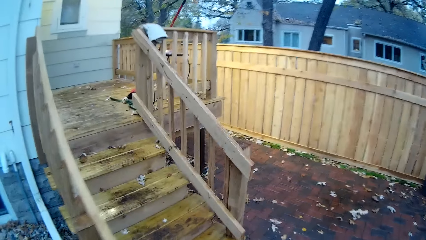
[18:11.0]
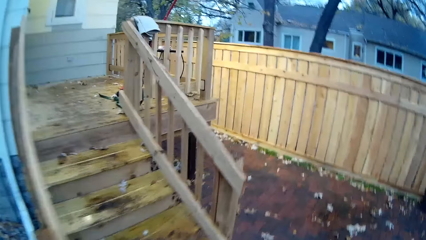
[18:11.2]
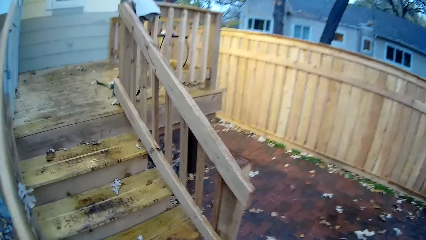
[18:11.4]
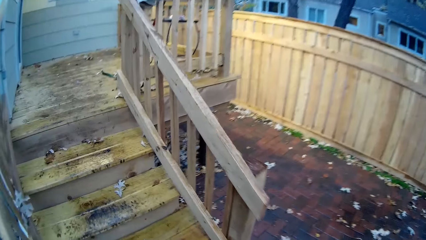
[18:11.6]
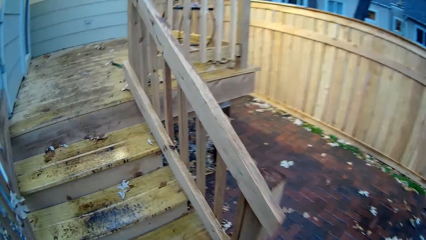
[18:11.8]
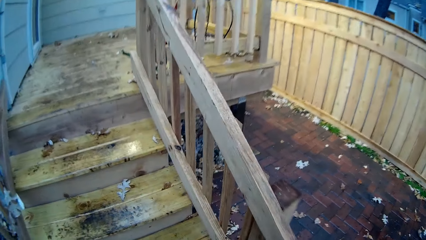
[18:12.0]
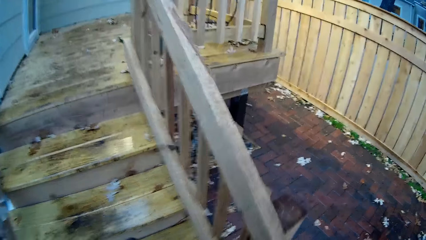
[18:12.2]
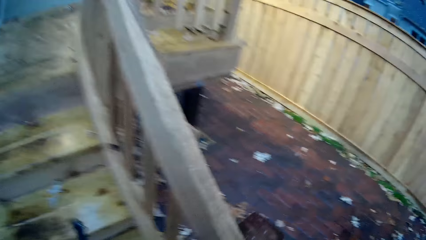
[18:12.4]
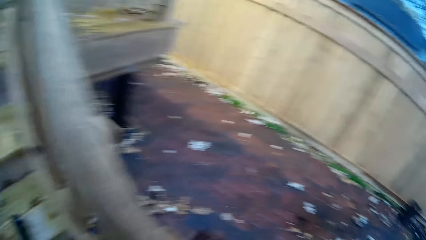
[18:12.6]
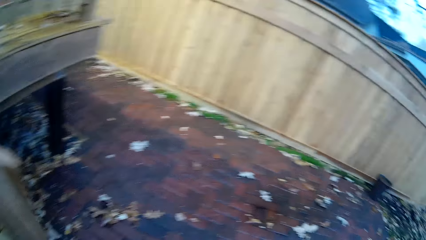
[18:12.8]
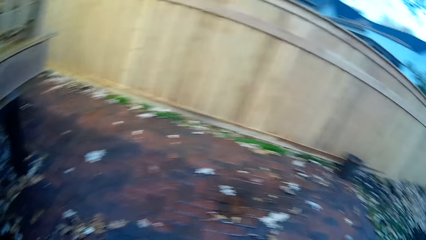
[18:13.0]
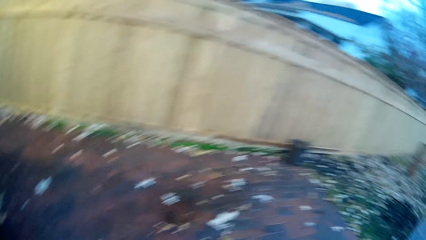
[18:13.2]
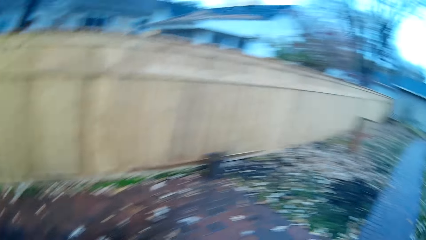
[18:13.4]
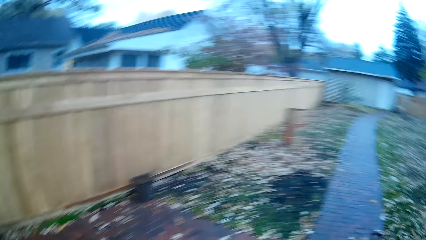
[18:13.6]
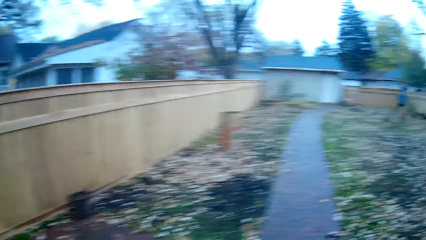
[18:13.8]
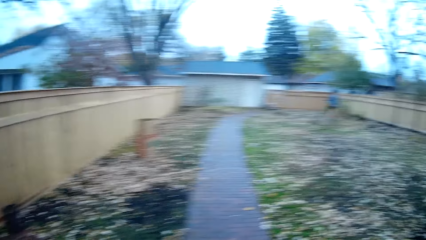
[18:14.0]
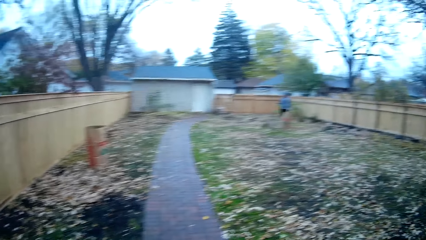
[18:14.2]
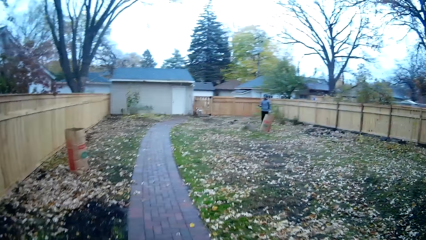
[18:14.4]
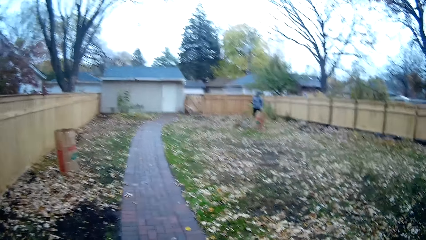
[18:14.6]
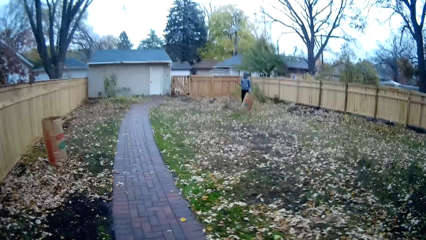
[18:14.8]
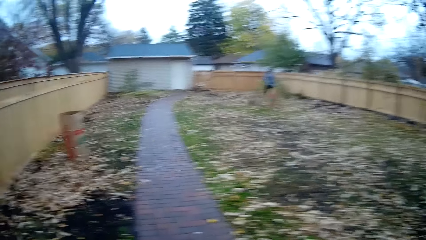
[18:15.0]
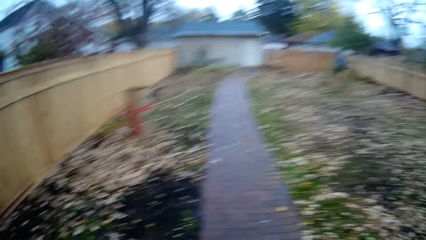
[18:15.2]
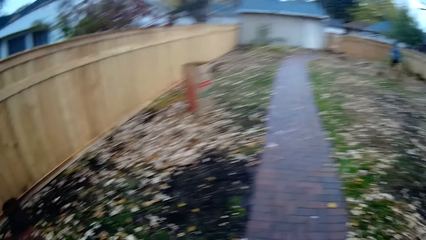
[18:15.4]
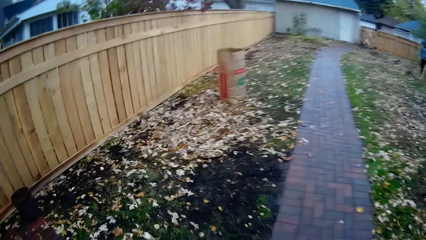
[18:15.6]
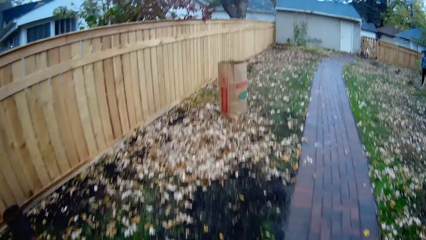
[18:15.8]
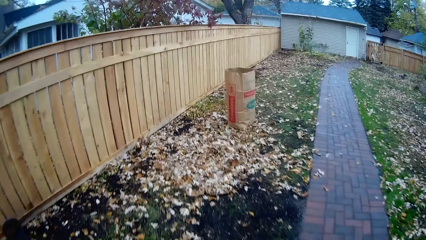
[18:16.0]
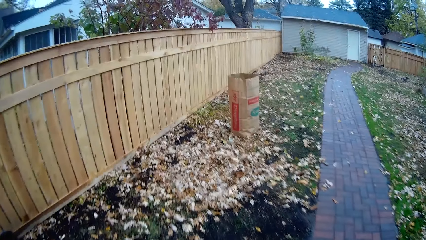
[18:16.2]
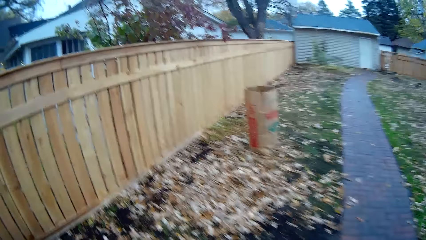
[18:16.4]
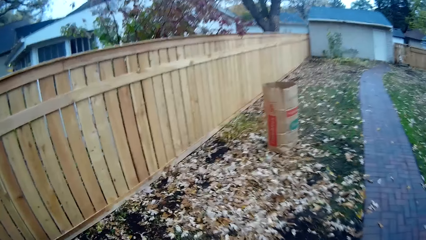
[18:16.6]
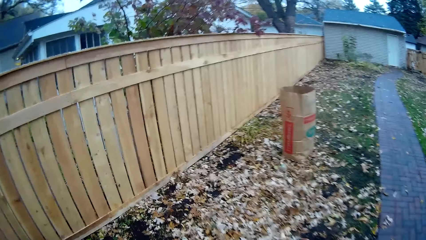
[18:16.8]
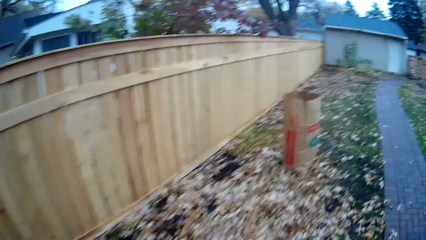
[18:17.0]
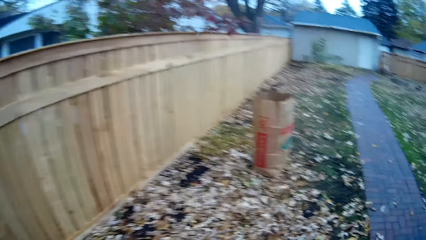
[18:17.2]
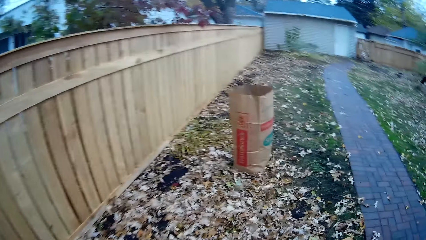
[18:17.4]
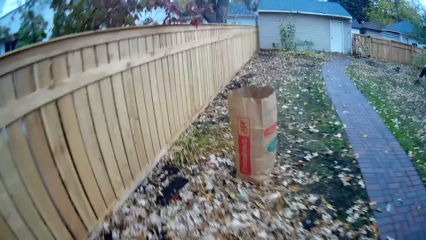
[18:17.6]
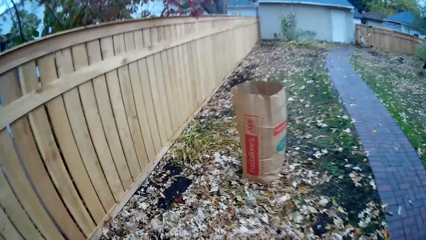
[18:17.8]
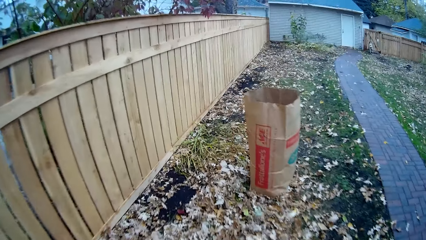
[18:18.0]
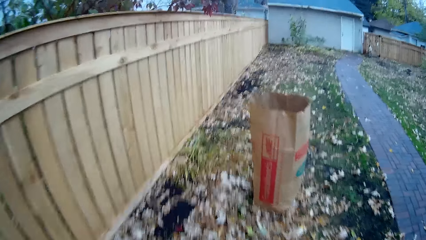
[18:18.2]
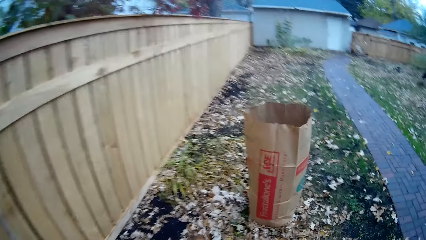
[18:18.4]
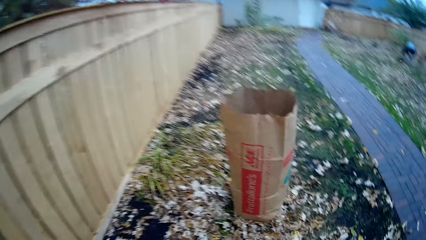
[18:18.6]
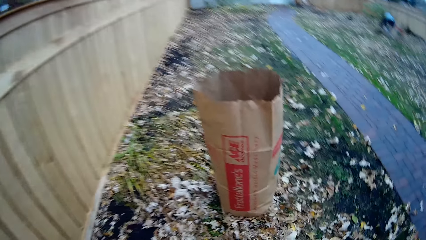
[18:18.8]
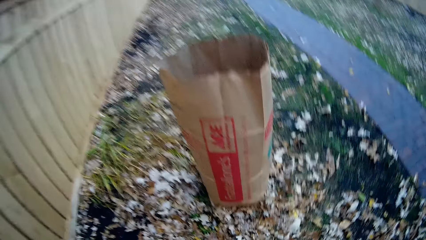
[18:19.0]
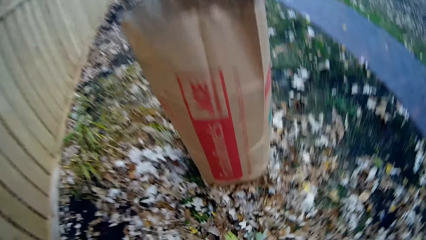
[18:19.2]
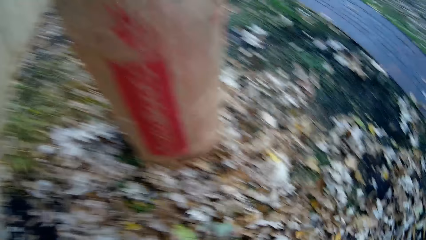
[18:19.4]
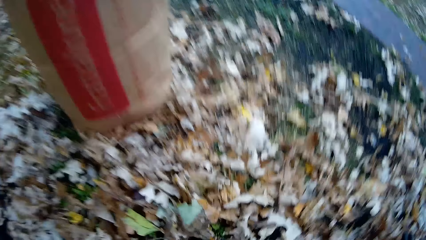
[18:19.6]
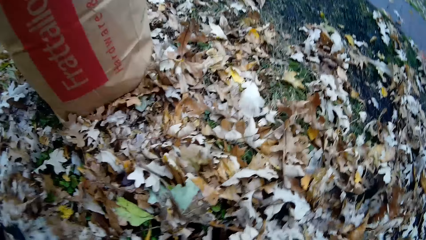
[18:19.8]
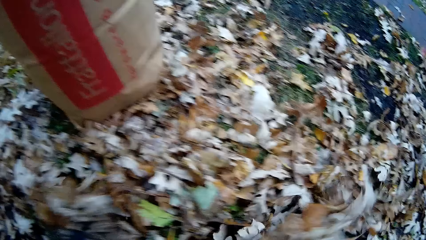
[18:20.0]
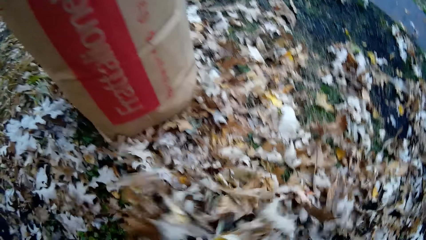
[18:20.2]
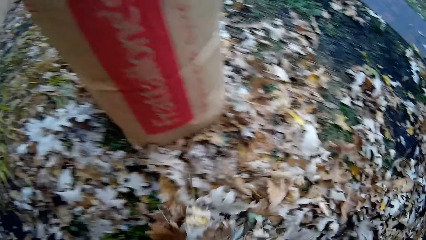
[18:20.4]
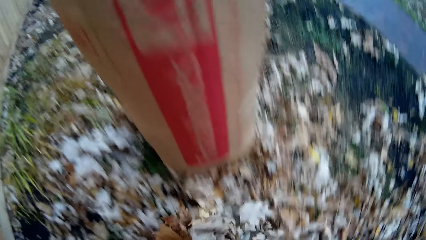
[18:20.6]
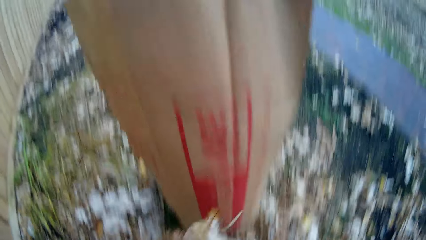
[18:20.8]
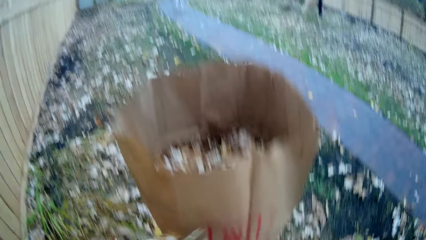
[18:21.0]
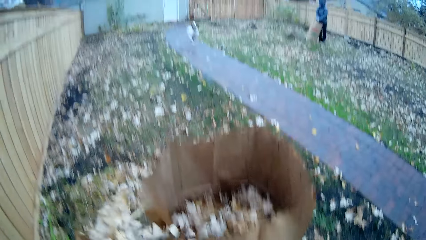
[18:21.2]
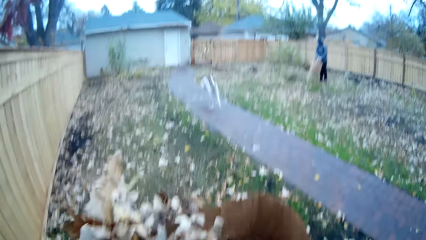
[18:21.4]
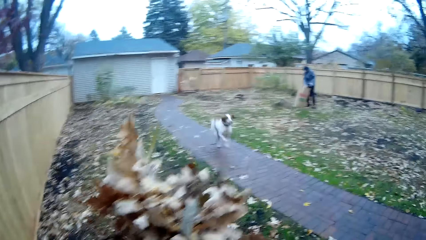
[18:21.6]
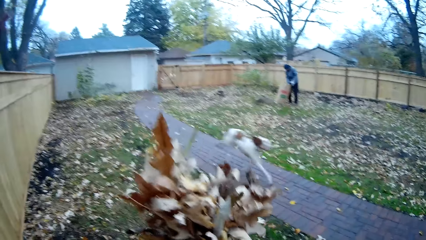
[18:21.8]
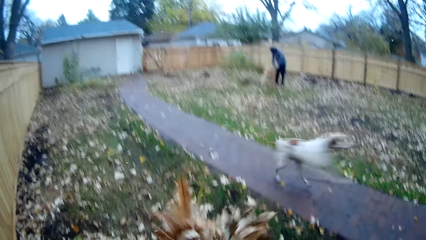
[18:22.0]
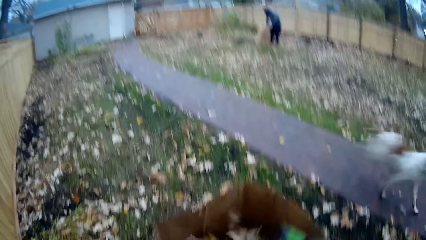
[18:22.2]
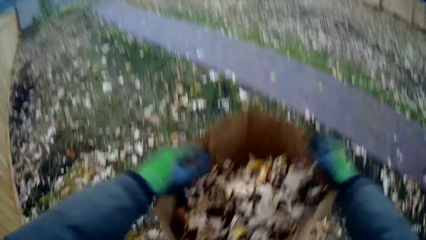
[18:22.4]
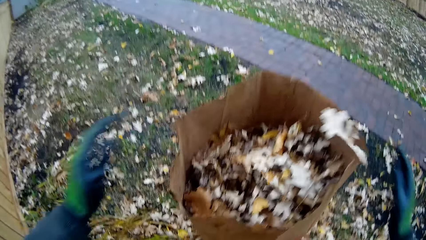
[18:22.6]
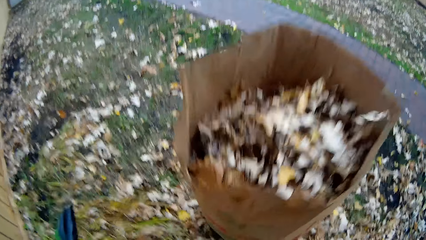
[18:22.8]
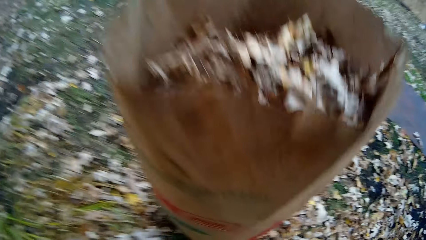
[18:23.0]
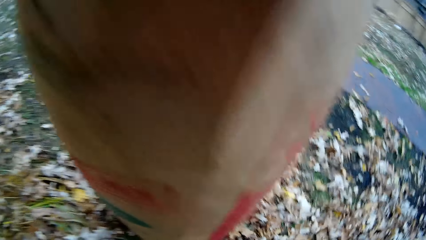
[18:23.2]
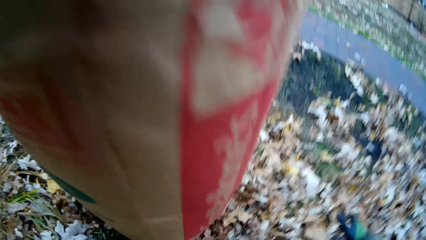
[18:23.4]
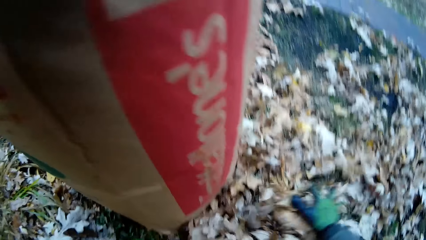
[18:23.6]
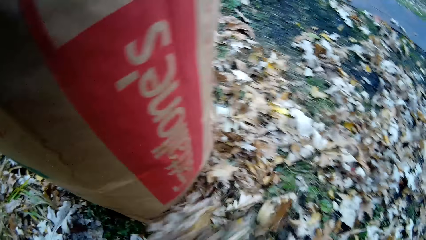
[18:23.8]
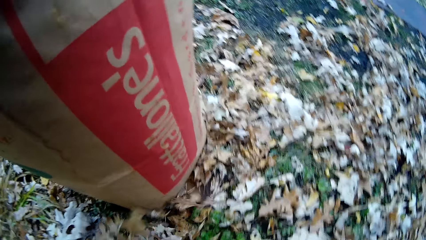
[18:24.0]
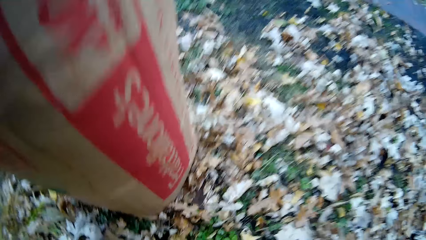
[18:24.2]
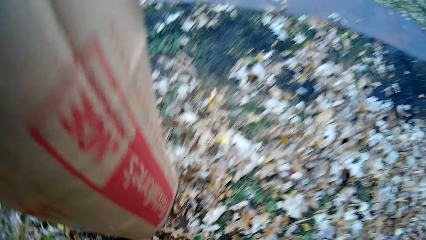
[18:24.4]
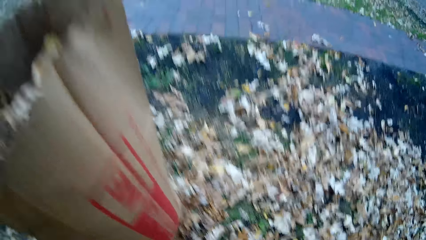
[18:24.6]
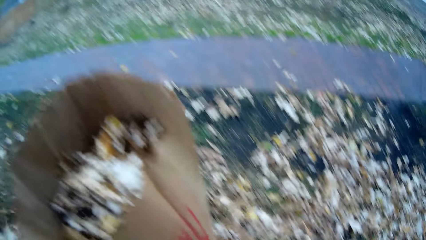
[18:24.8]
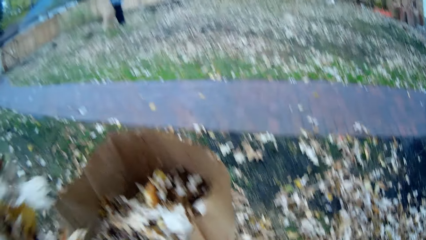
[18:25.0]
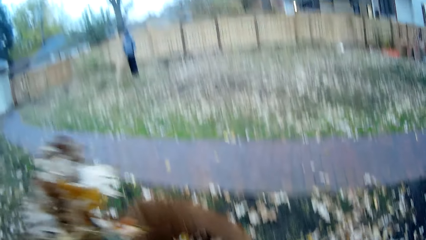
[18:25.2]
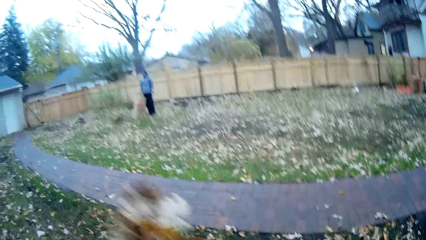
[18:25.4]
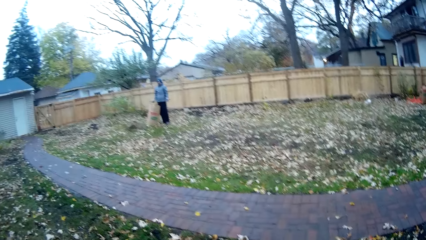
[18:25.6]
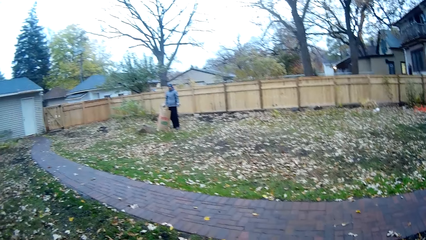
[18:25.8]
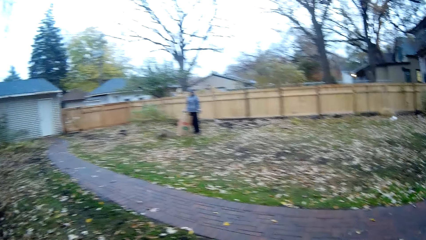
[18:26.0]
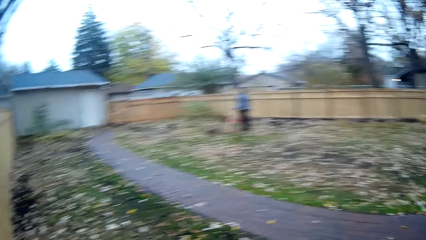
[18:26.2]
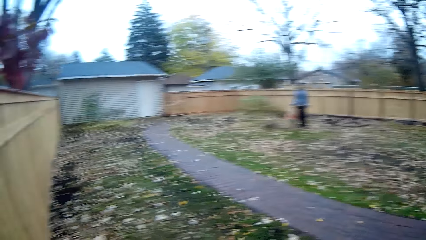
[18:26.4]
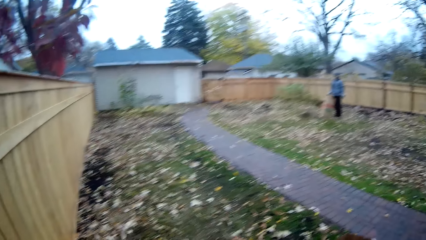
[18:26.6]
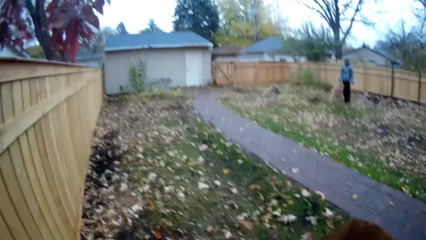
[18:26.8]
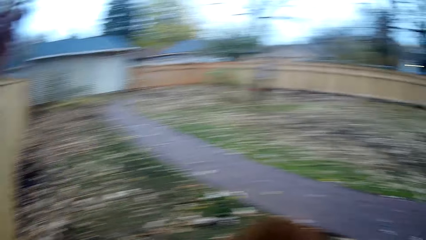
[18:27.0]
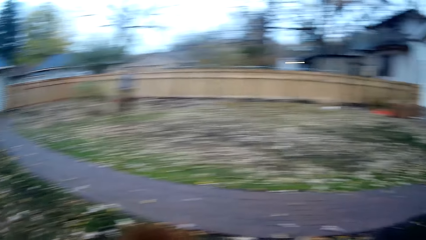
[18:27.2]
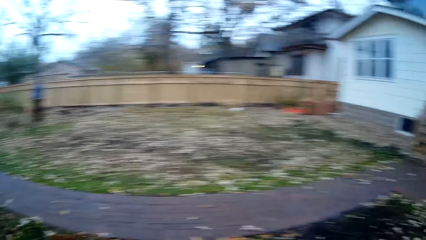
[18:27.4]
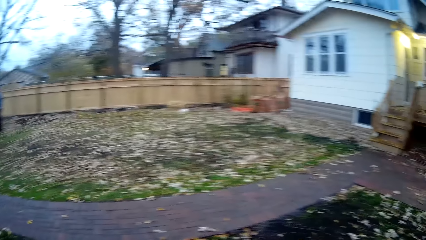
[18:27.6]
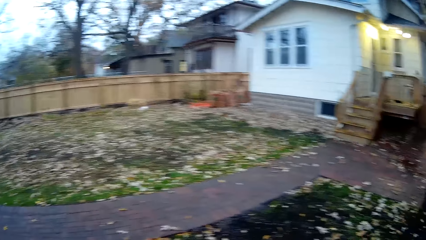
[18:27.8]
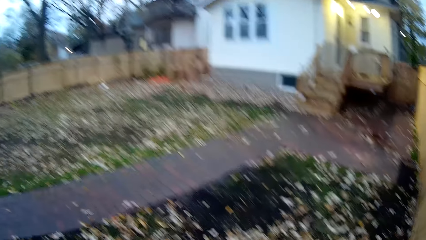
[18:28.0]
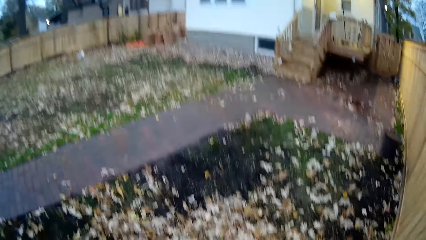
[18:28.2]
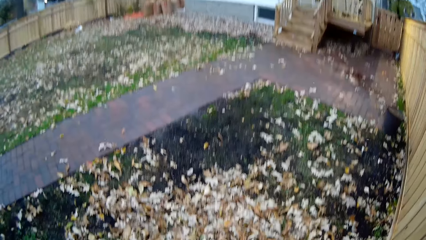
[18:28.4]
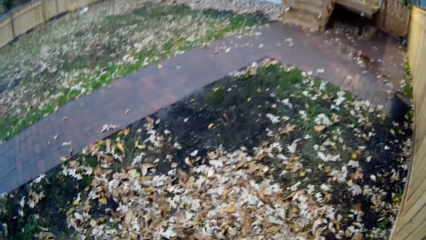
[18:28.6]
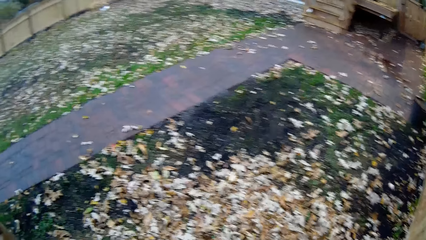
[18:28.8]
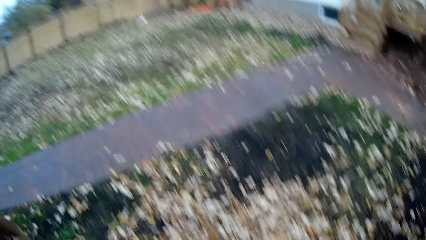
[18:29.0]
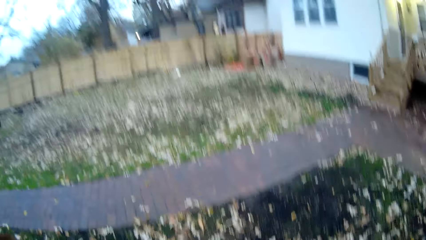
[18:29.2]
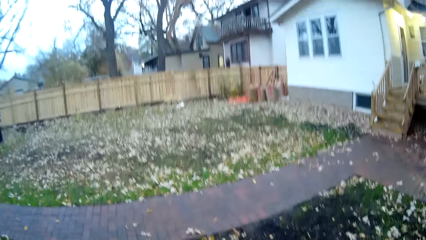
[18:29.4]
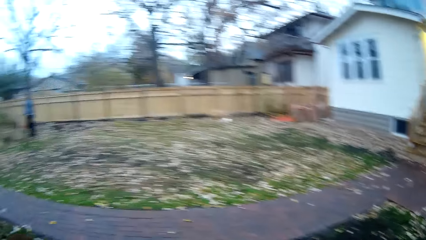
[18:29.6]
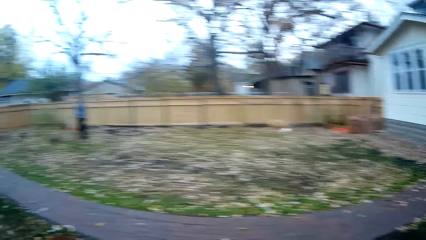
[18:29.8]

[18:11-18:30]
The camera wearer looks around the surroundings of a compound. He packs some dried grasses or leaves from the ground with his hands. He puts the dried grasses inside a waste sack with his hands. He scoops the leaves. He pours the leaves on the sack. He looks around.
